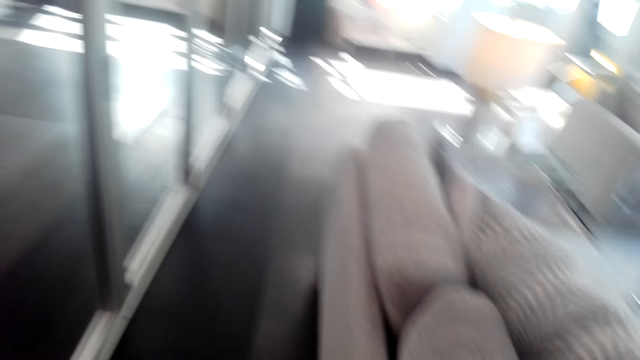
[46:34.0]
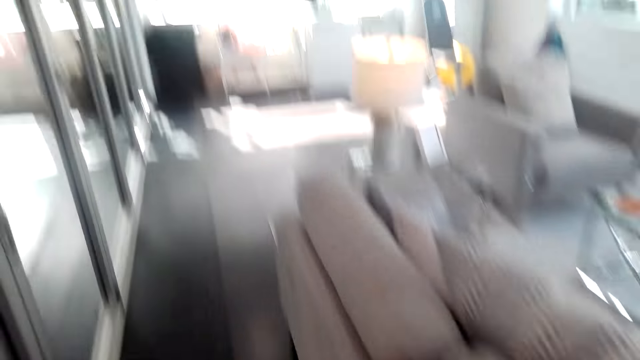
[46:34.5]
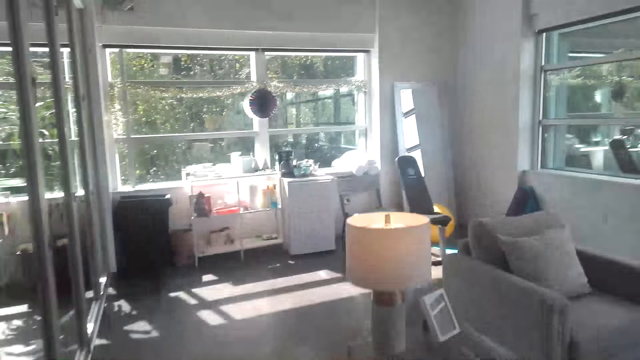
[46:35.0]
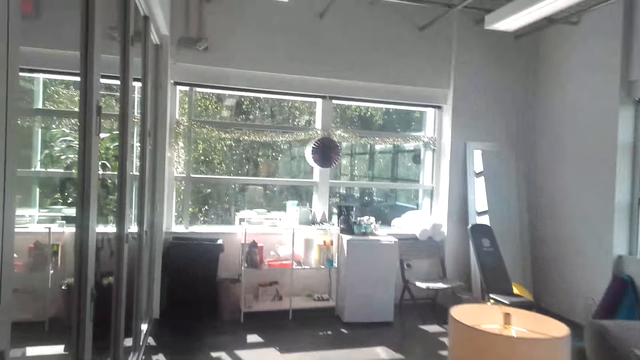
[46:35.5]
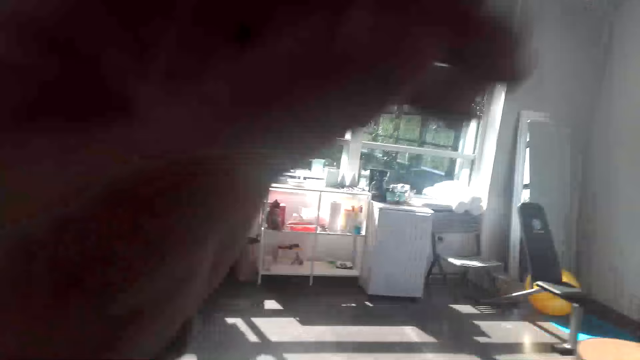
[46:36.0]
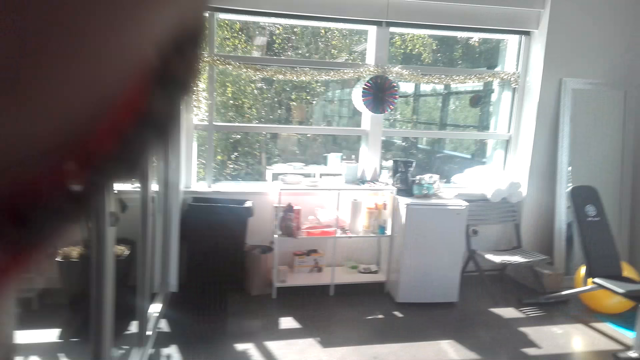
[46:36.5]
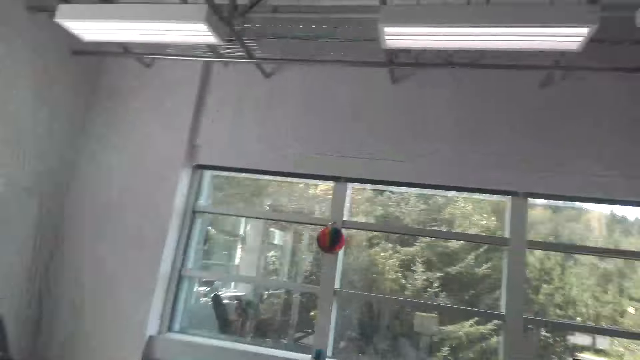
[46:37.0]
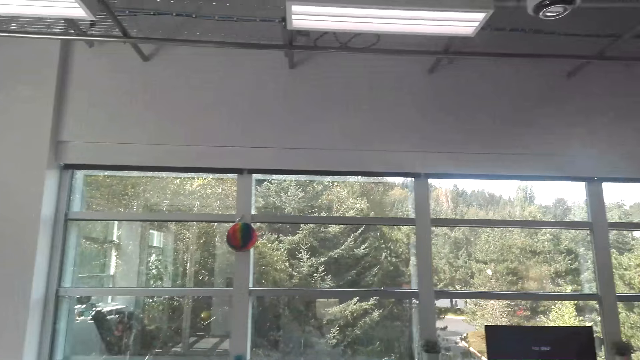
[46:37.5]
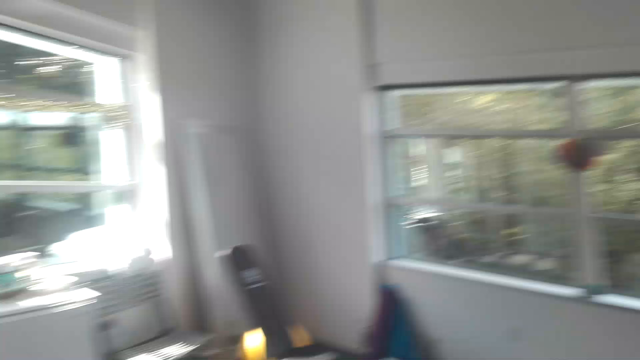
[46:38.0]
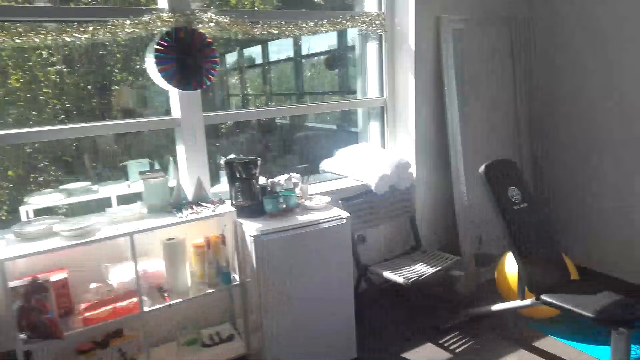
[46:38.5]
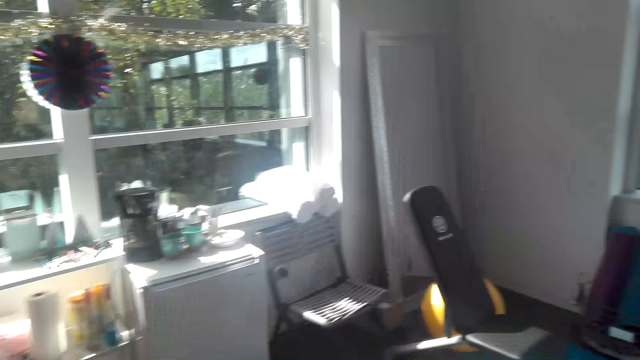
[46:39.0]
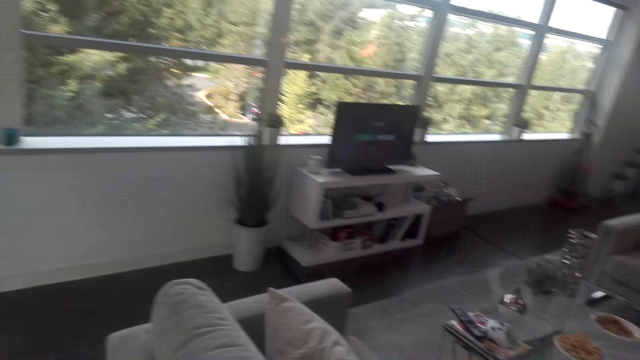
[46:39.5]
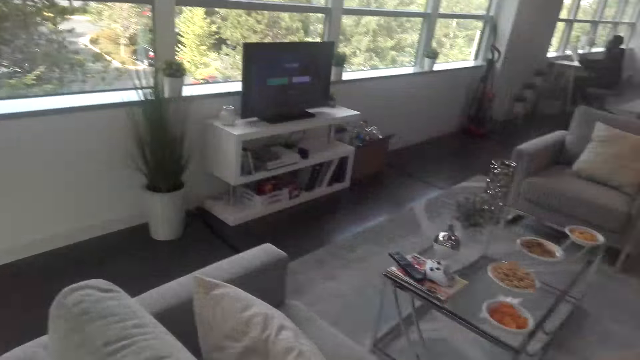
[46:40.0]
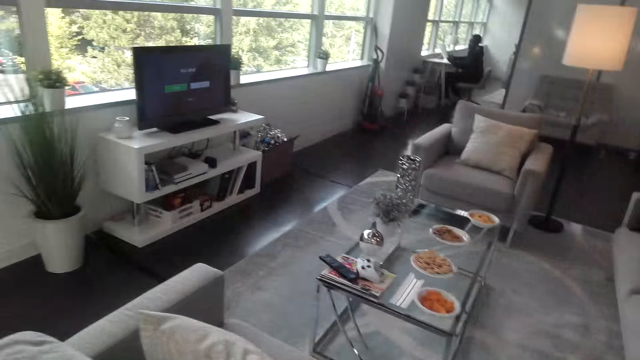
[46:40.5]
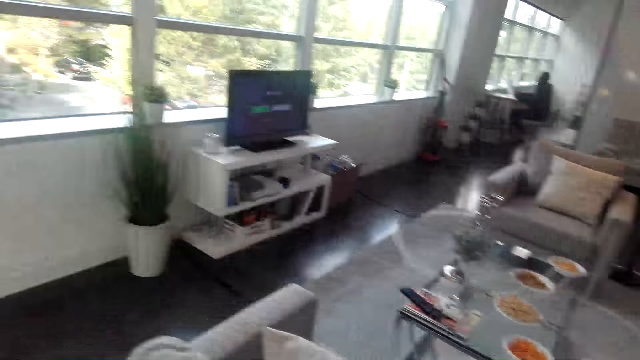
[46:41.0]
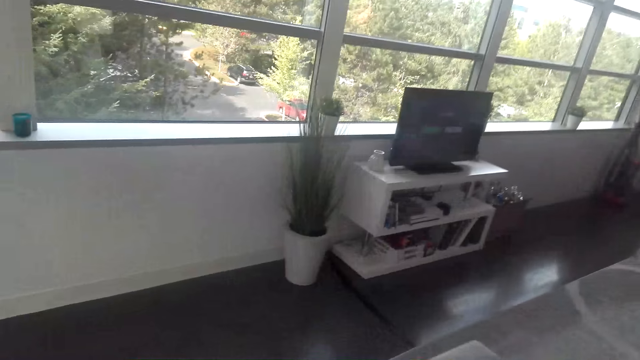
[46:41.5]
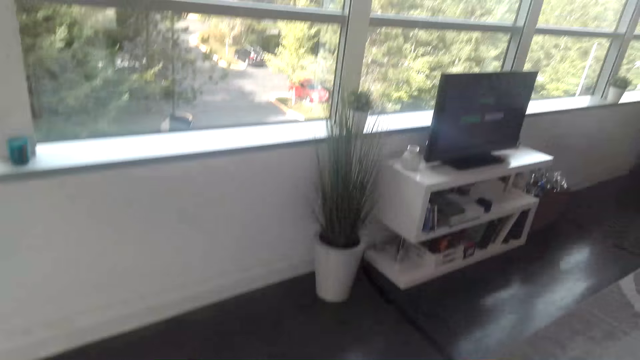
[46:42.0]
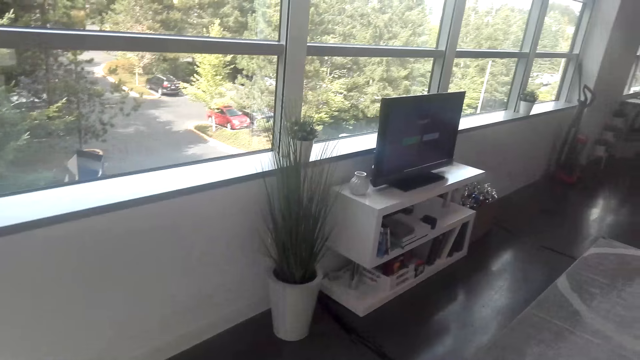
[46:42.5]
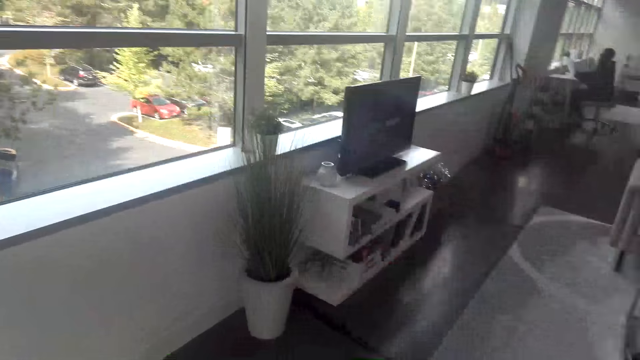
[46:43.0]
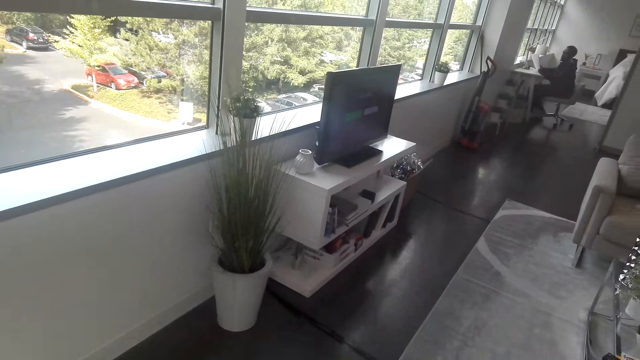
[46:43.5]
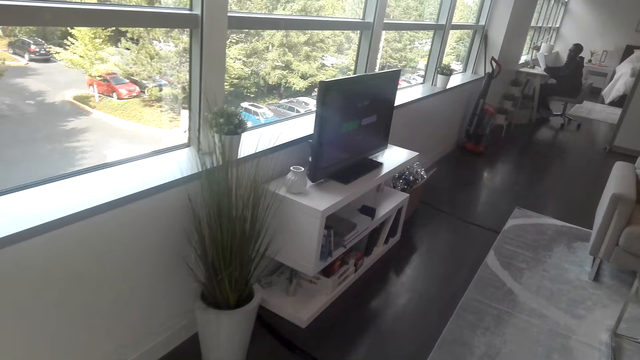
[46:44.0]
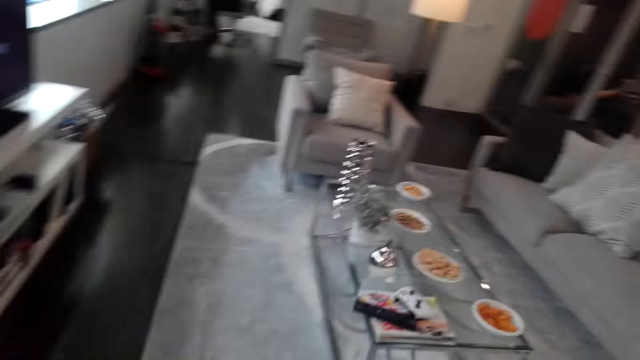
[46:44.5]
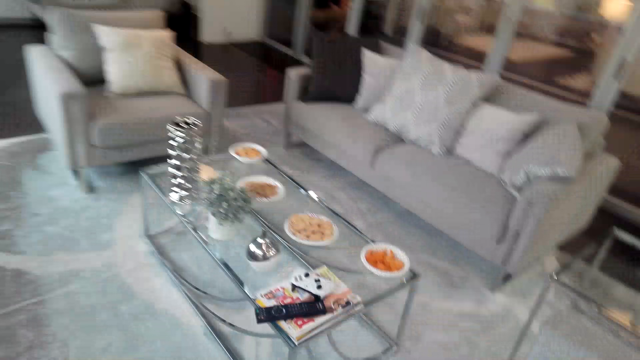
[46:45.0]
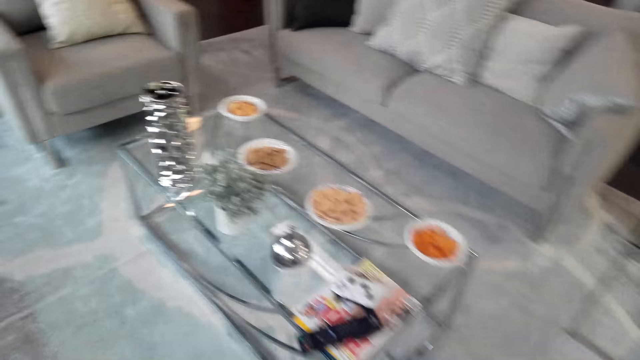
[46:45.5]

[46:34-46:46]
A person converses with the camera wearer. The camera wearer adjusts the camera. They walk around the house.

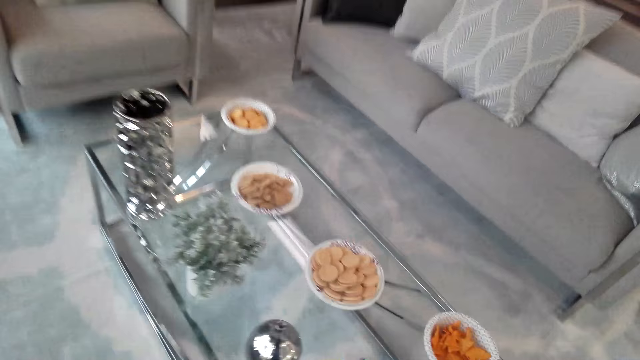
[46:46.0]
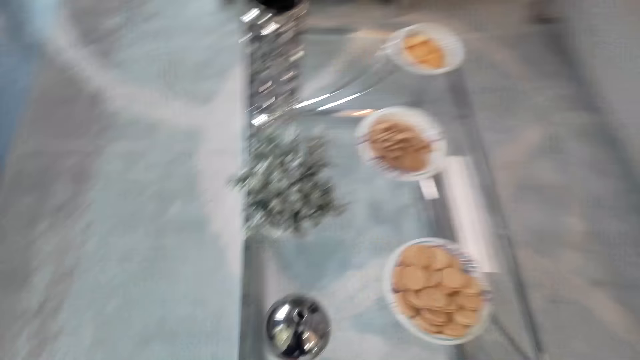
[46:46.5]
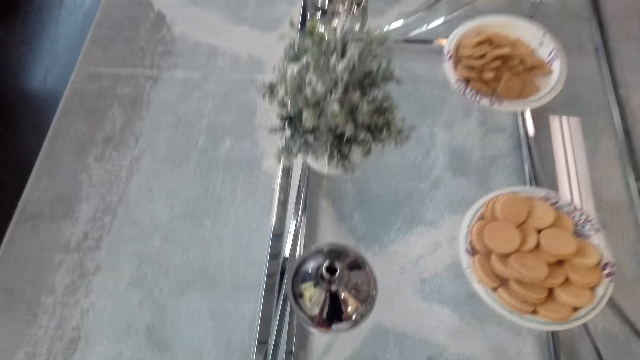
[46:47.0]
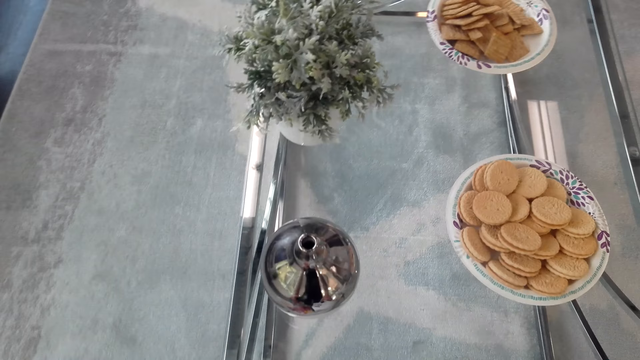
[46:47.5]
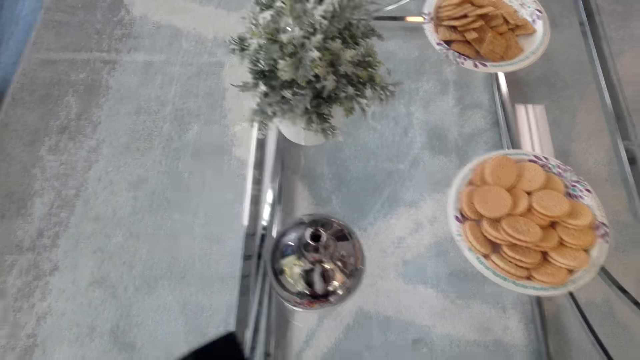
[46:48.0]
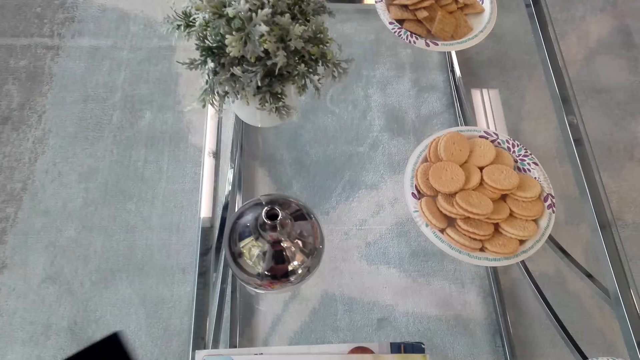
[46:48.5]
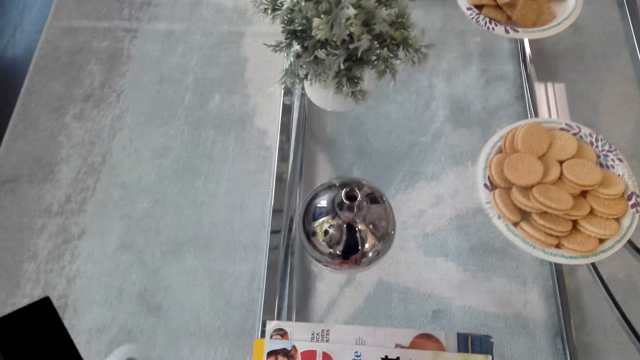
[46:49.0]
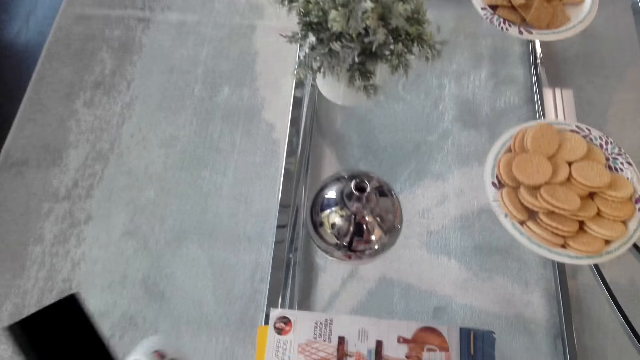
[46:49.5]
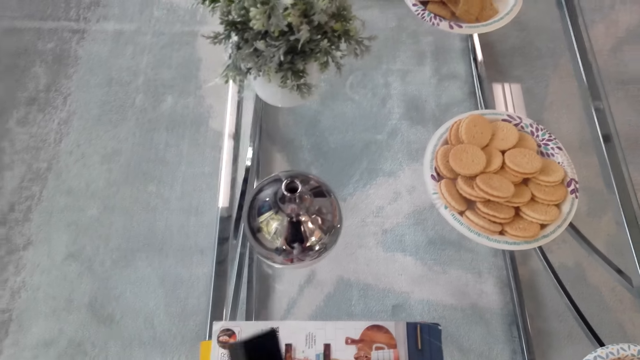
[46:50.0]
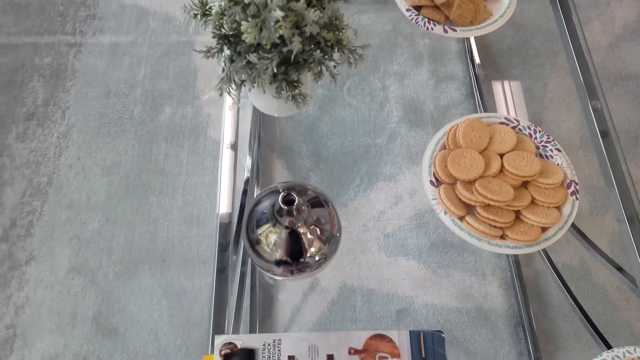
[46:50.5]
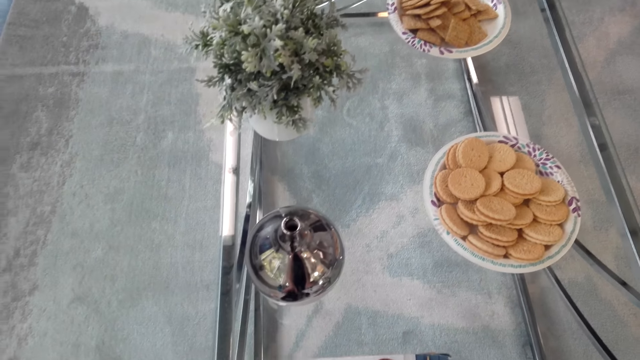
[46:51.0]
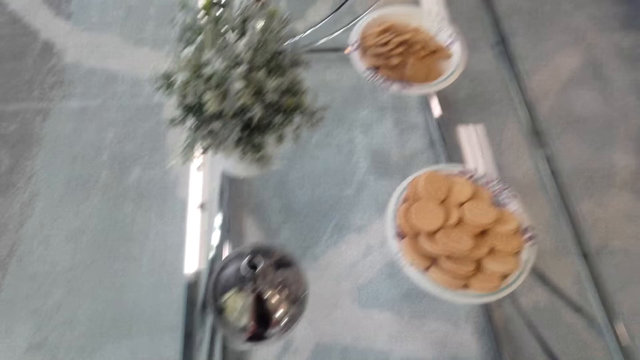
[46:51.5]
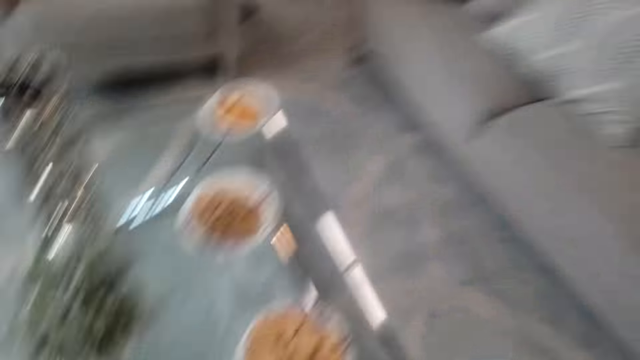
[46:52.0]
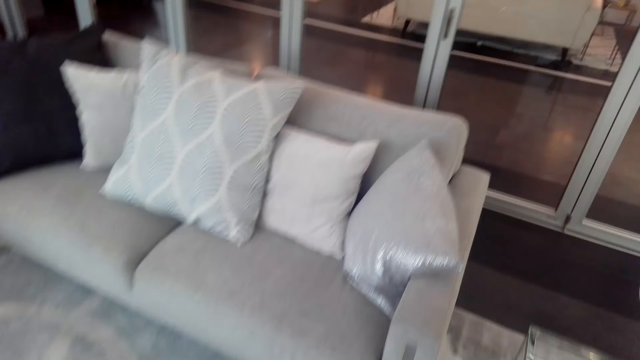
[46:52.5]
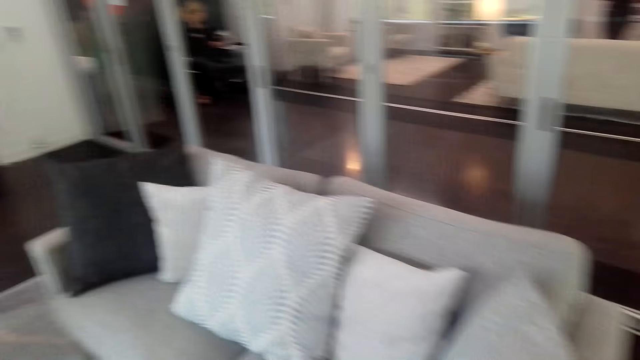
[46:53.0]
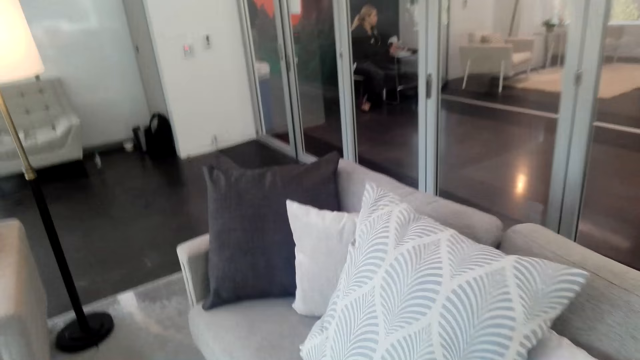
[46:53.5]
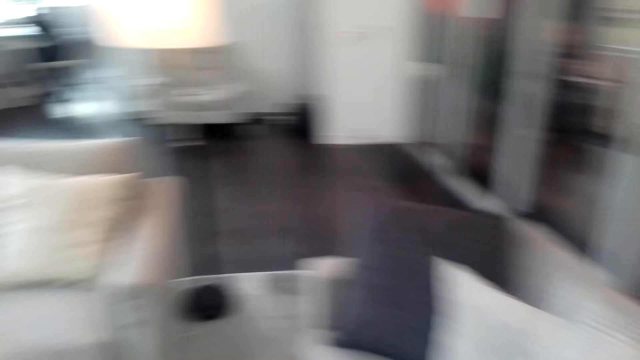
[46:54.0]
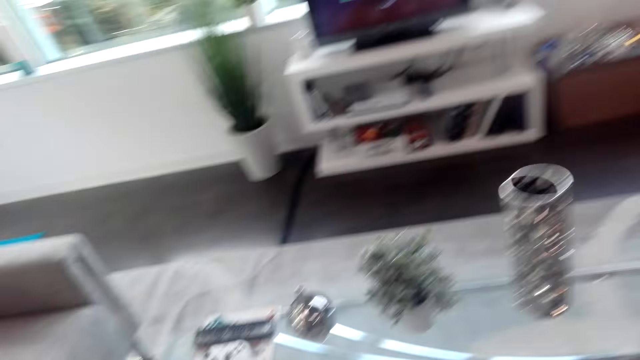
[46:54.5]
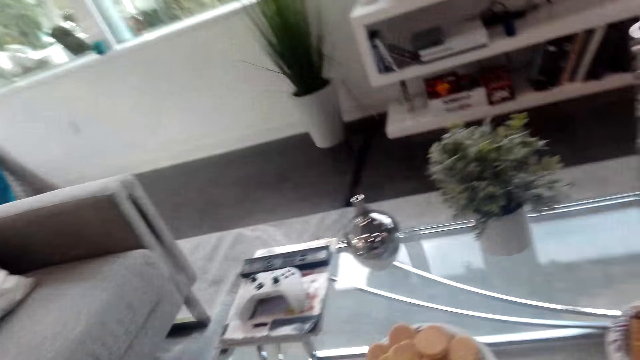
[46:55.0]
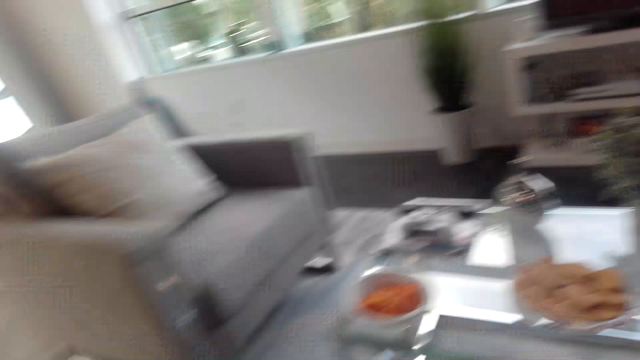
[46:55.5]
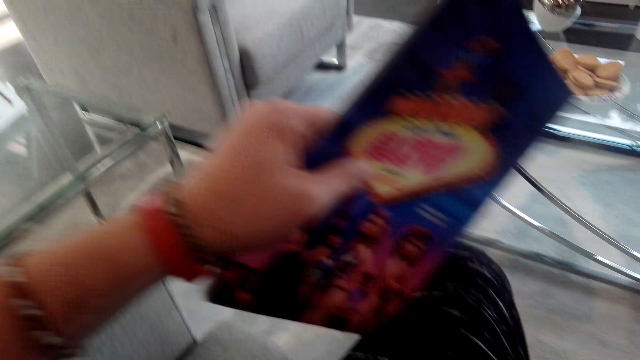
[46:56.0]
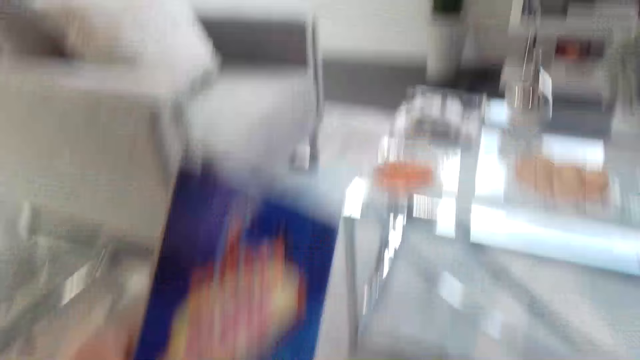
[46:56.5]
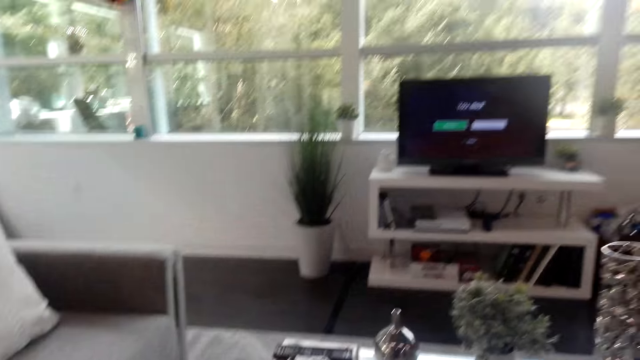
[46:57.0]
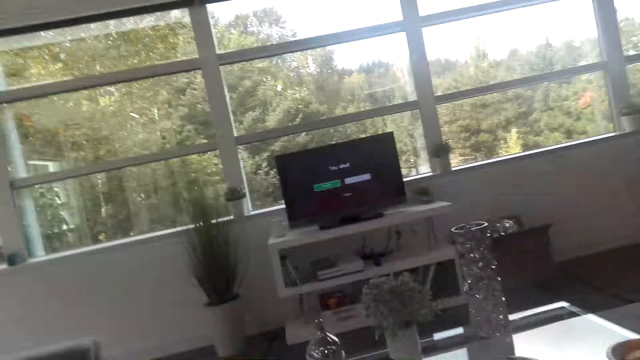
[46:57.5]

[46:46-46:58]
The camera wearer picks up a magazine. They pick up the remote from the table. They sit on the couch.
